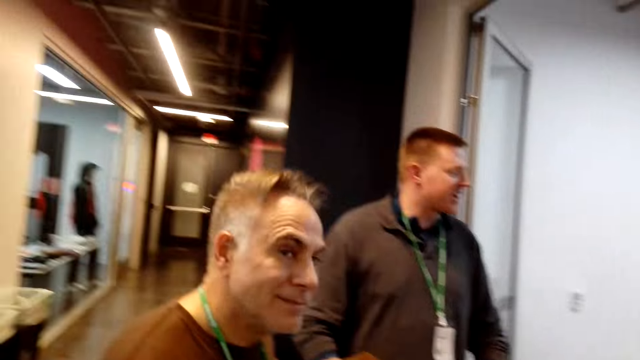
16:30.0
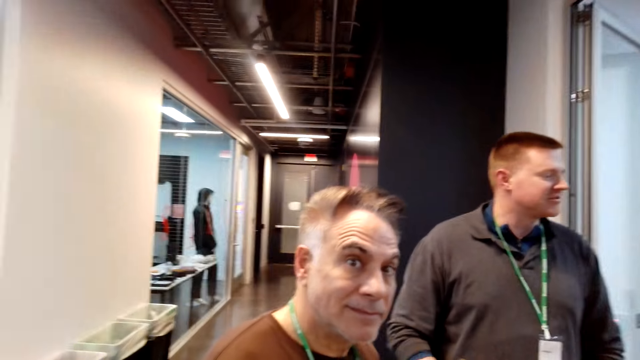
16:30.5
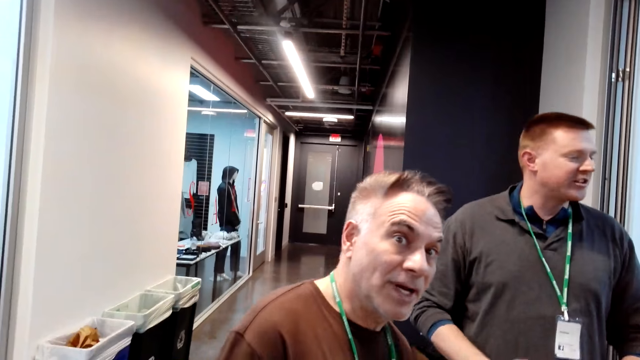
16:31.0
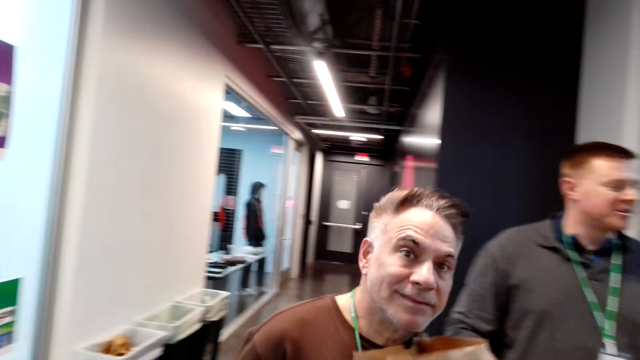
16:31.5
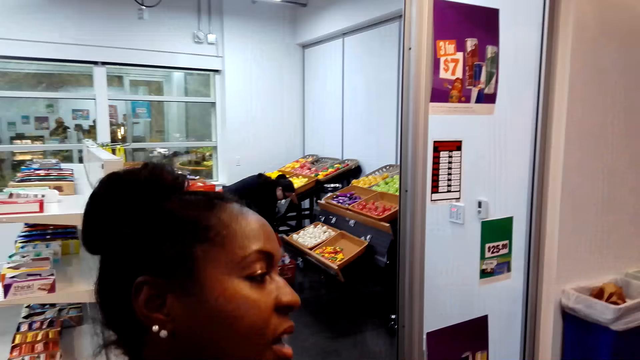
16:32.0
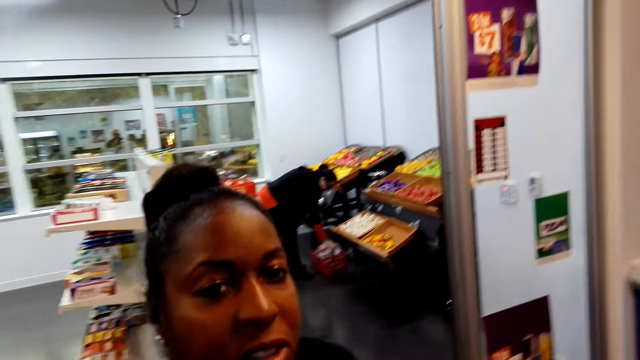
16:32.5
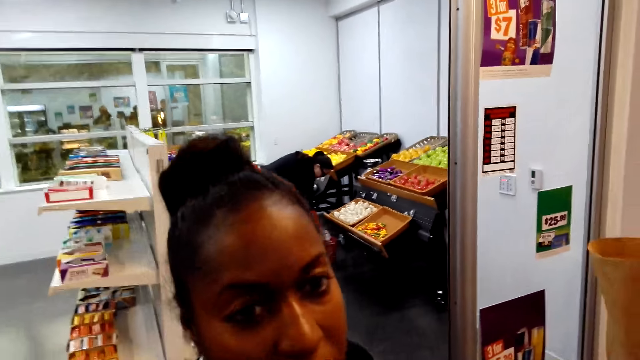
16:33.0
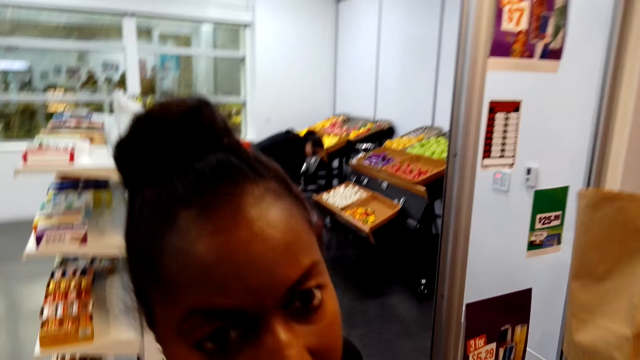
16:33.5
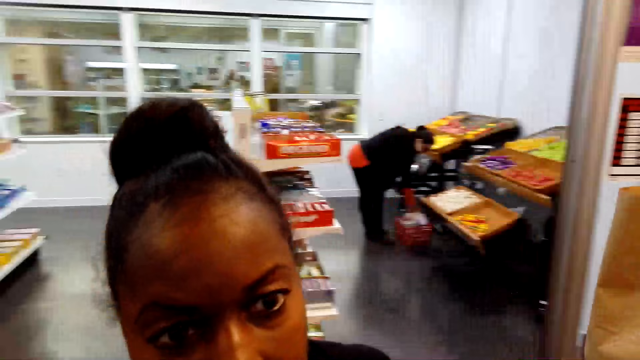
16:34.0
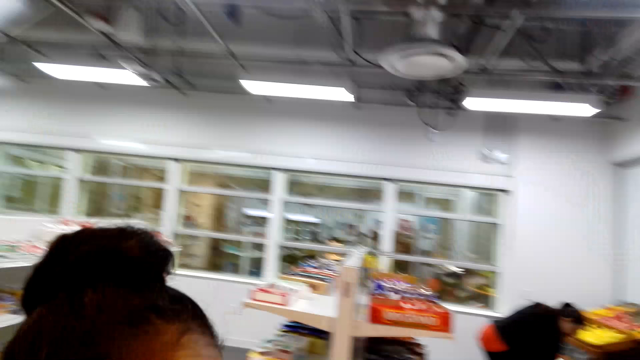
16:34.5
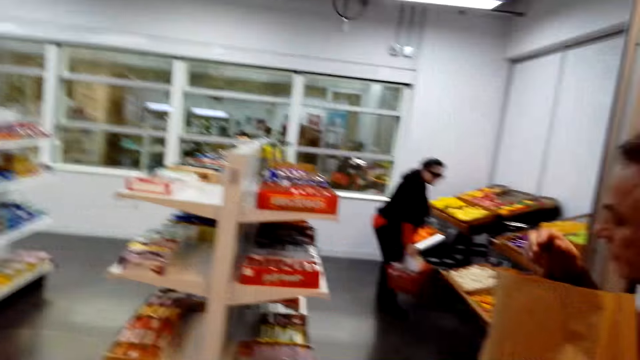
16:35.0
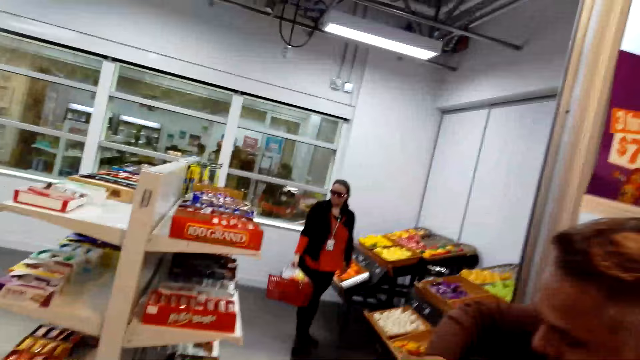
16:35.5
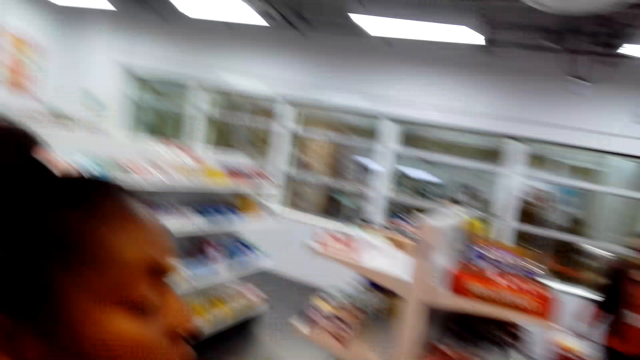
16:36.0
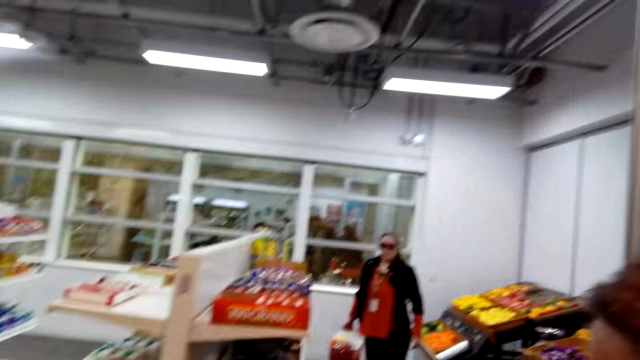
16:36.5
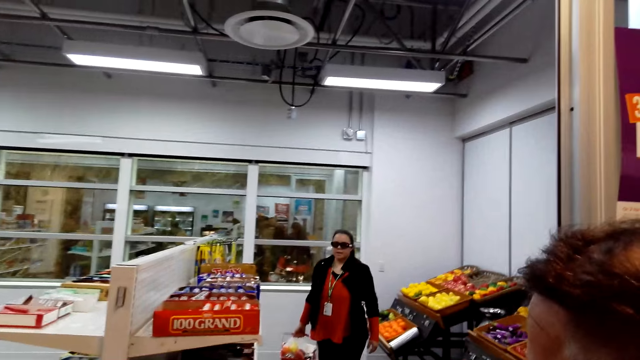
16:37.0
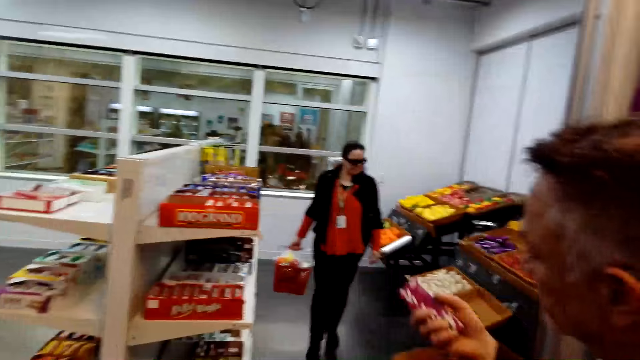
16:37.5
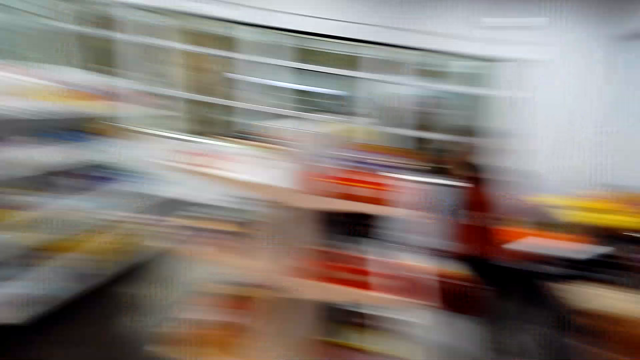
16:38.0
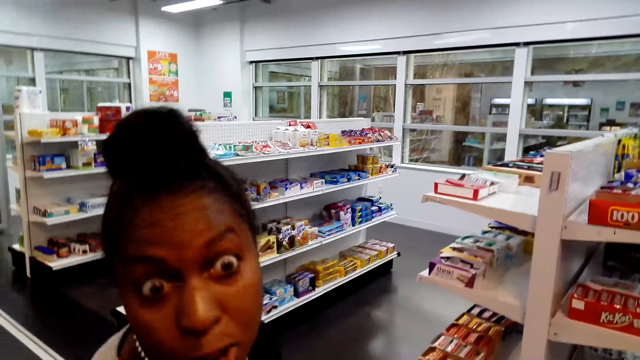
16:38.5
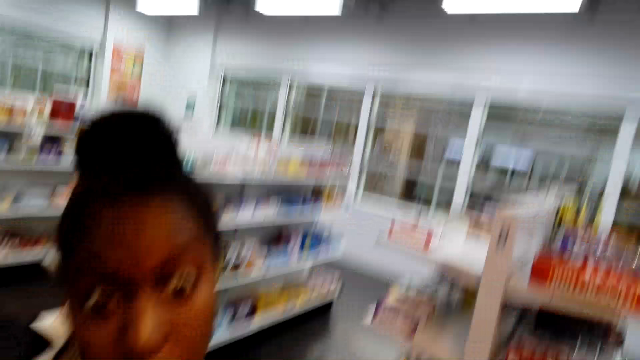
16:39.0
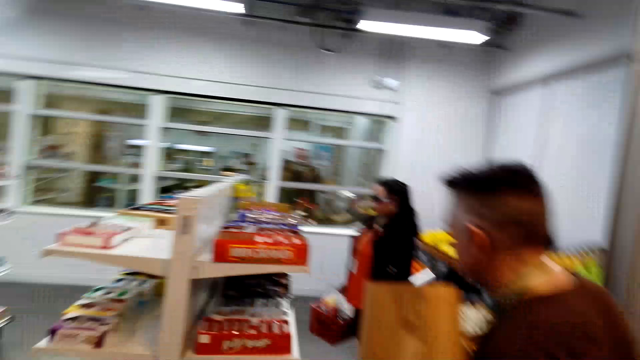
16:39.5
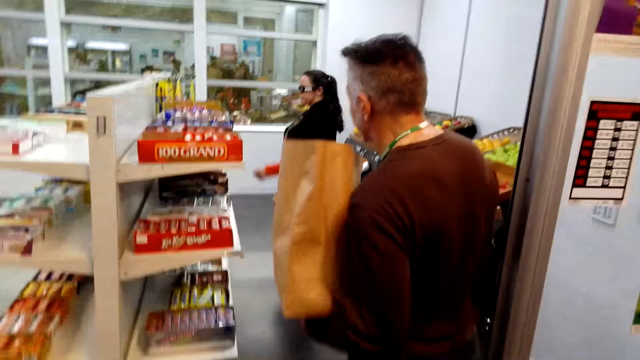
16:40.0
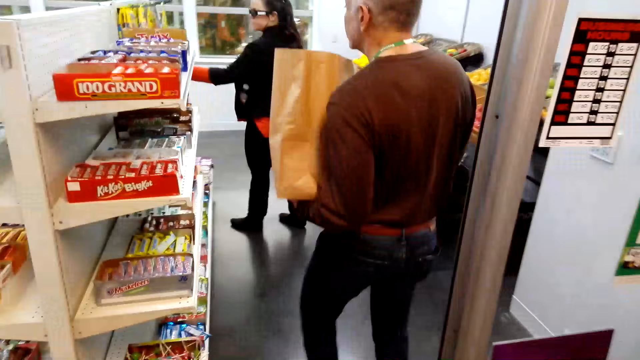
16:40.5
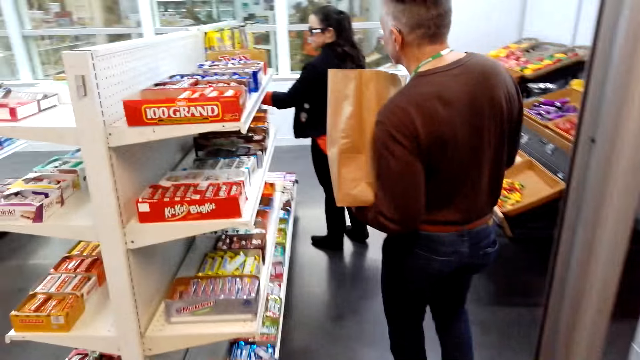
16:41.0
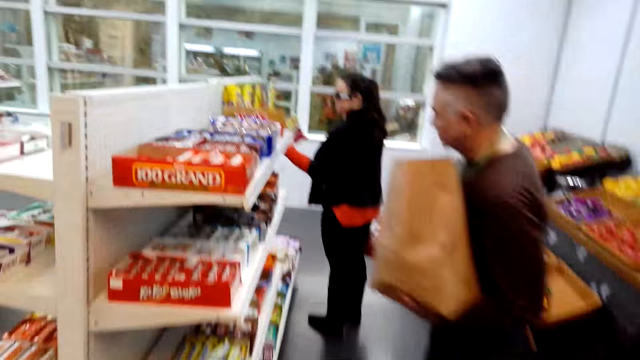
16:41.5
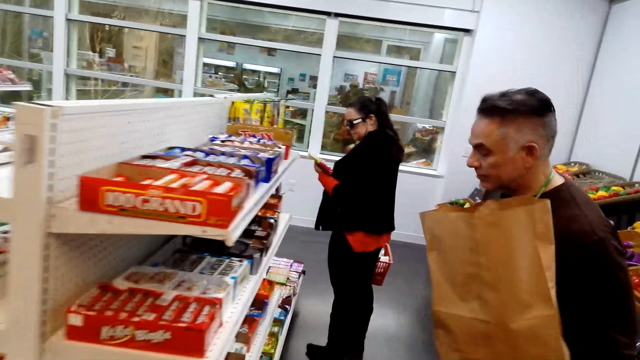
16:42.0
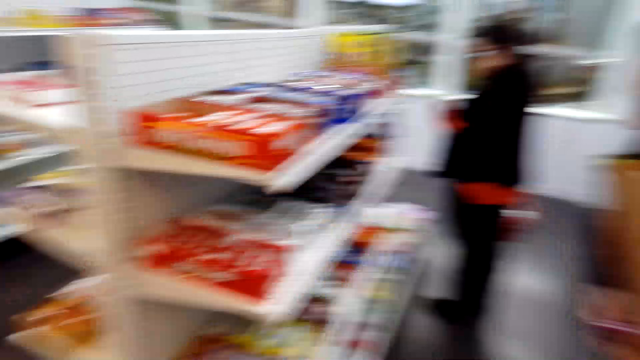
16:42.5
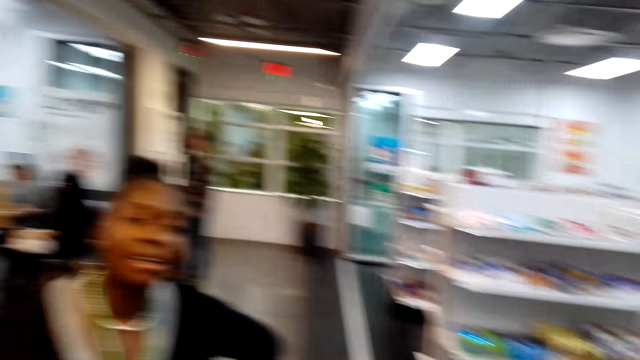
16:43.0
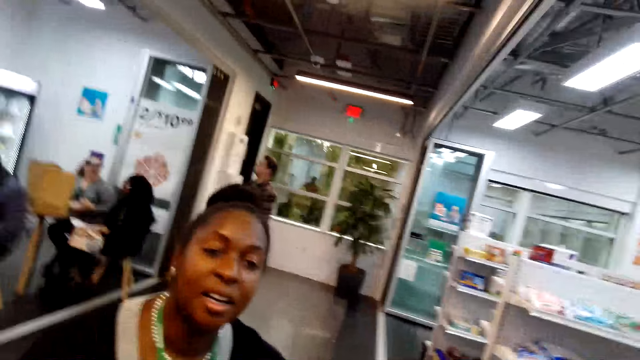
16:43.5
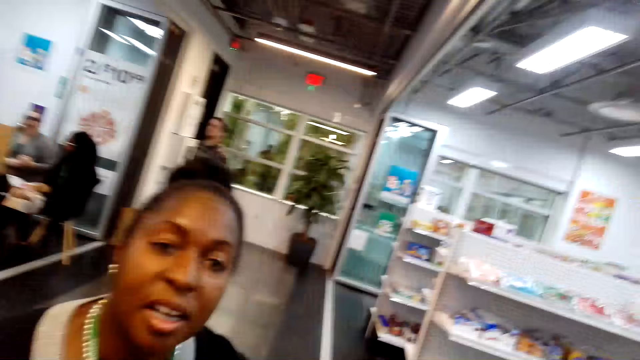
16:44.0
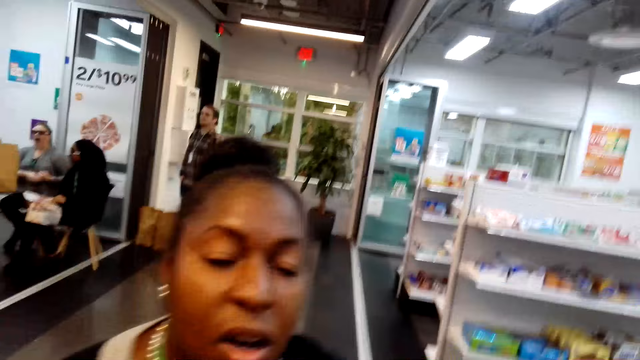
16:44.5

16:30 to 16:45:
A man picks up the shopping bag from the counter. A woman converses. The camera wearer laughs. The man picks up something from the shelf. The camera wearer looks at the woman. The man walks a few steps. A person stands in the supermarket. The camera wearer looks around.

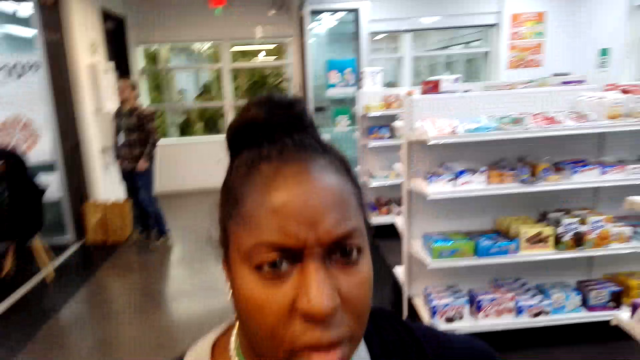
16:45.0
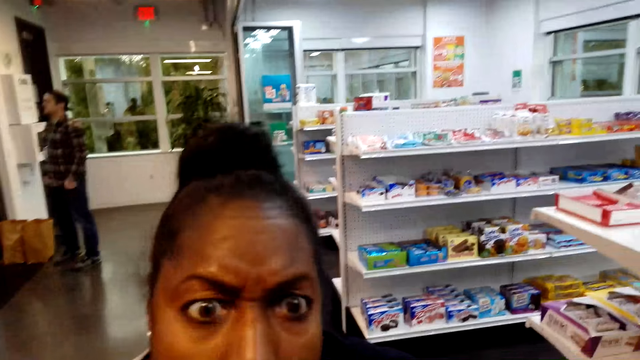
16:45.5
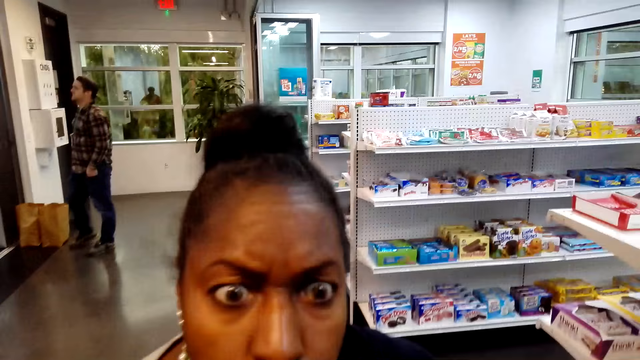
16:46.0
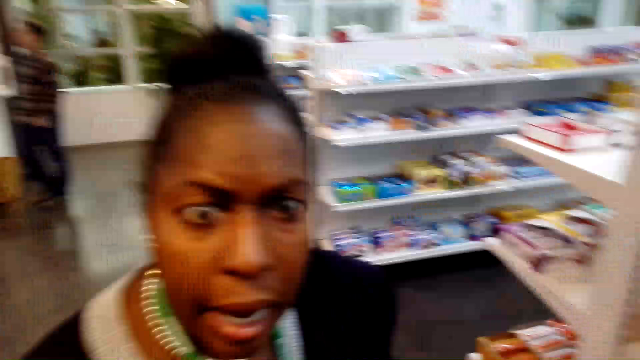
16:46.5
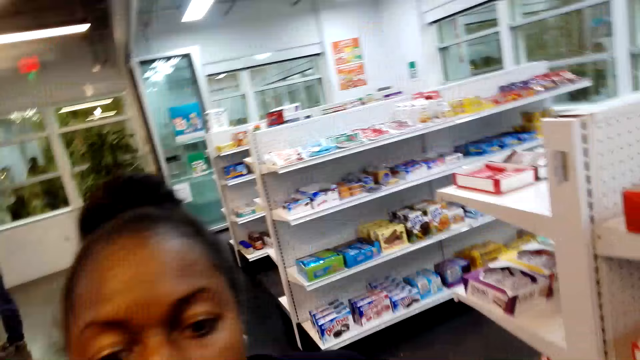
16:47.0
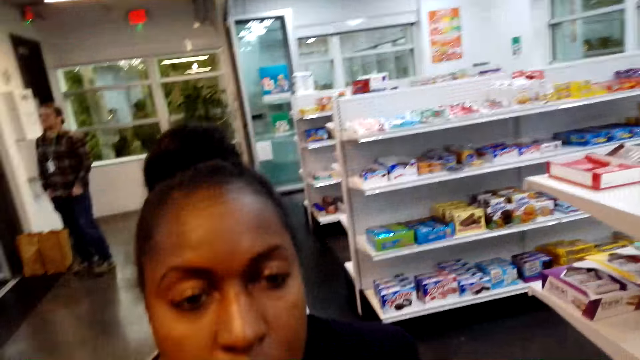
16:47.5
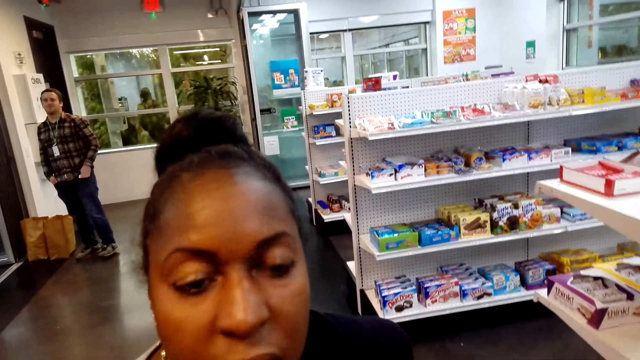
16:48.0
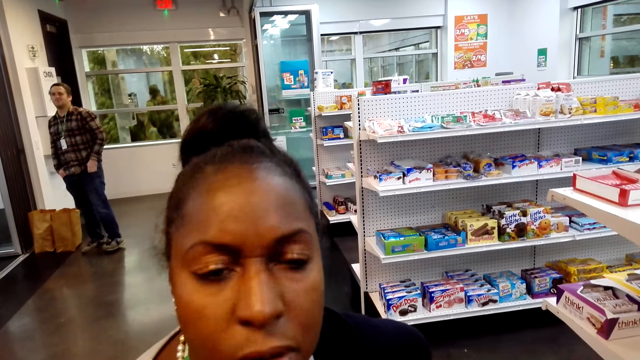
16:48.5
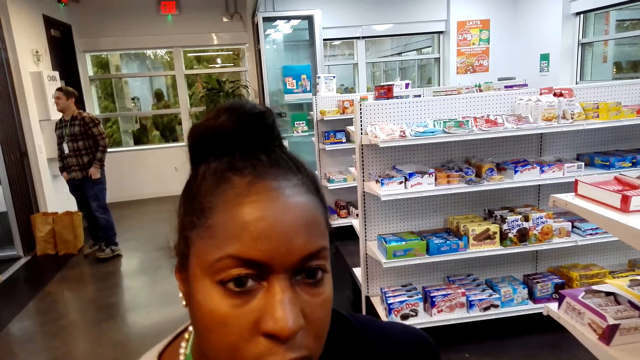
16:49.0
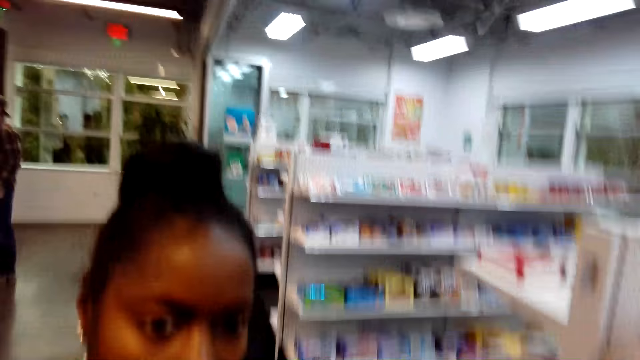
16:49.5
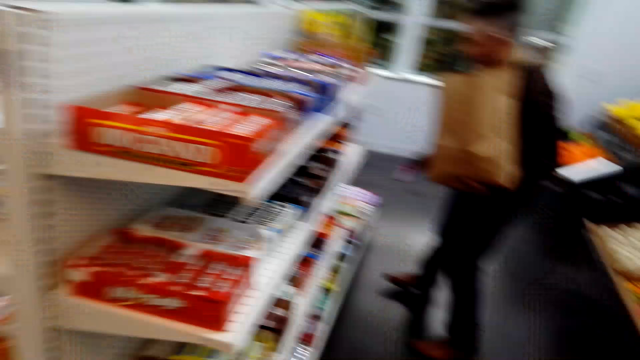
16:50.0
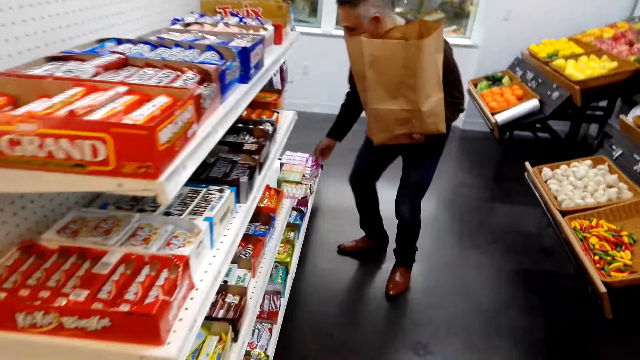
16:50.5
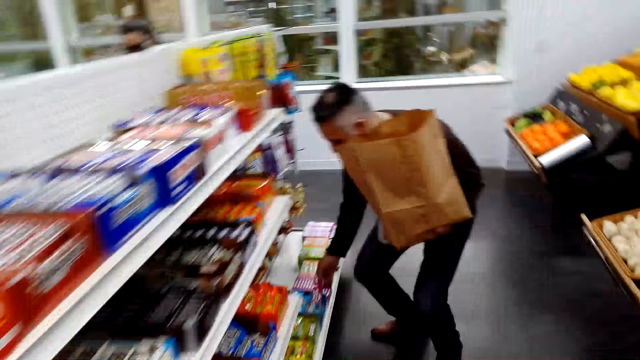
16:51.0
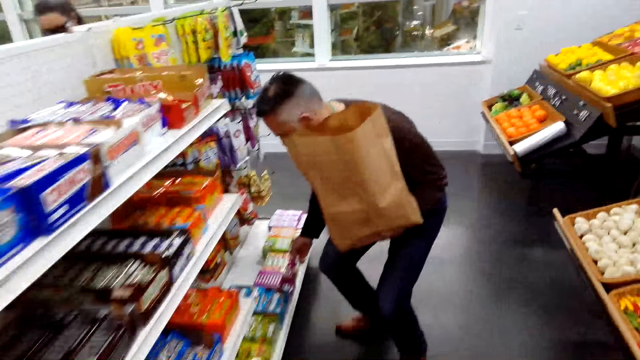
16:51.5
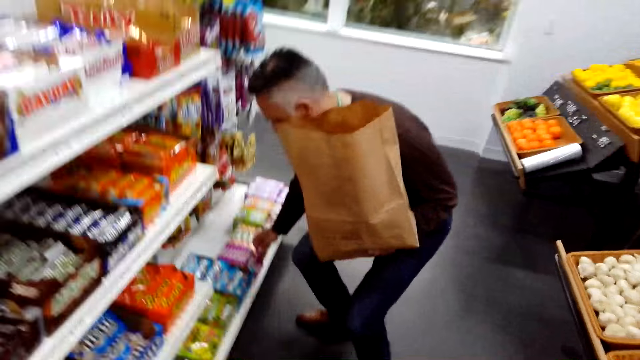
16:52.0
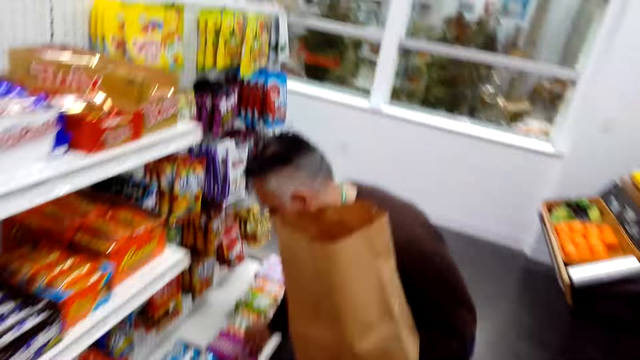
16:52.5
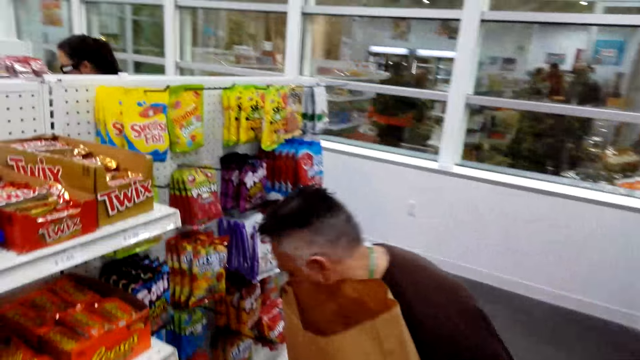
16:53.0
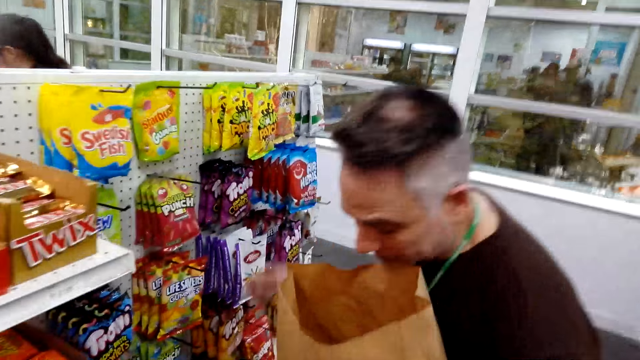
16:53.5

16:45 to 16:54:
A woman converses. A person picks sweets from the shelf. A man looks at the items on the shelf.
